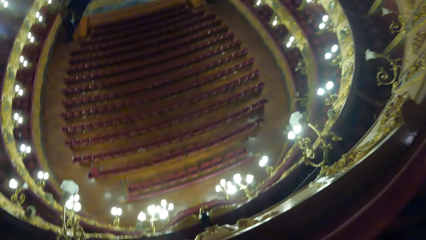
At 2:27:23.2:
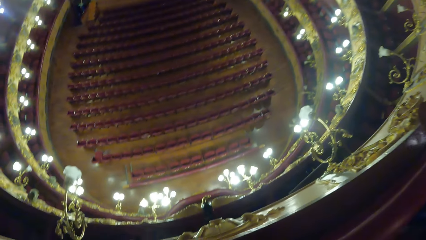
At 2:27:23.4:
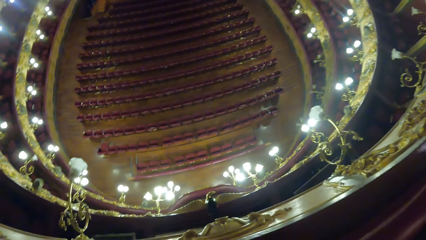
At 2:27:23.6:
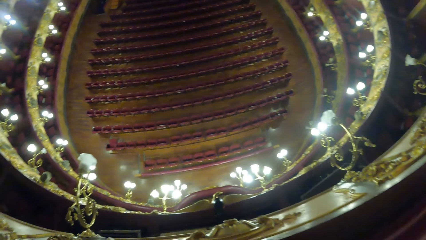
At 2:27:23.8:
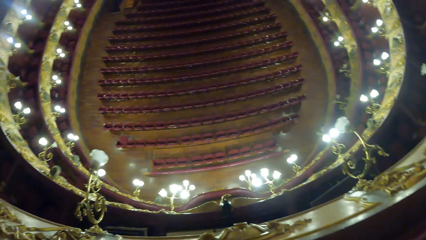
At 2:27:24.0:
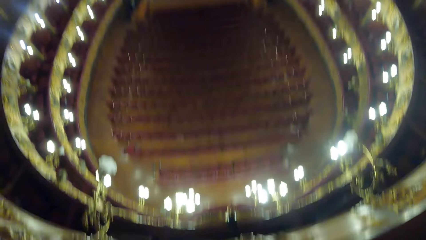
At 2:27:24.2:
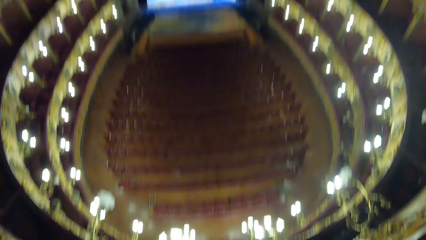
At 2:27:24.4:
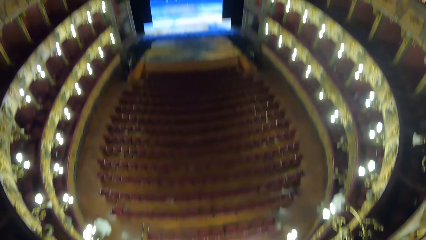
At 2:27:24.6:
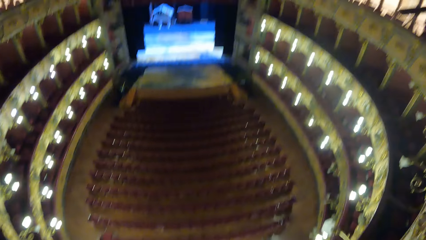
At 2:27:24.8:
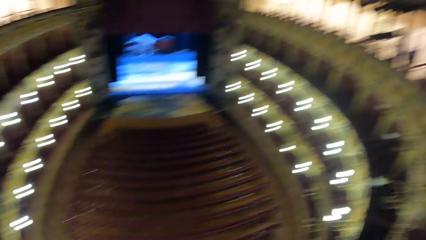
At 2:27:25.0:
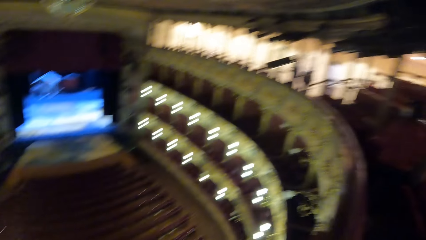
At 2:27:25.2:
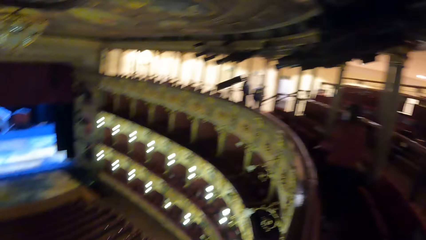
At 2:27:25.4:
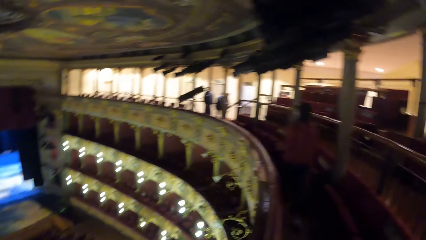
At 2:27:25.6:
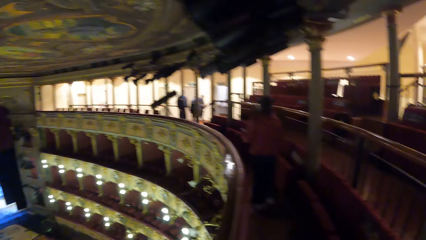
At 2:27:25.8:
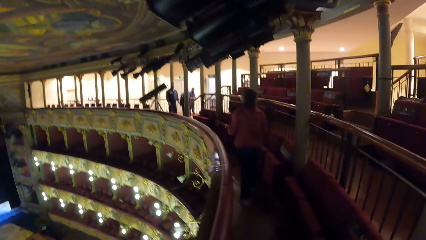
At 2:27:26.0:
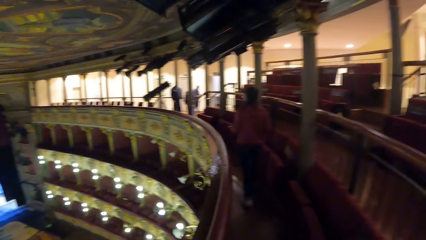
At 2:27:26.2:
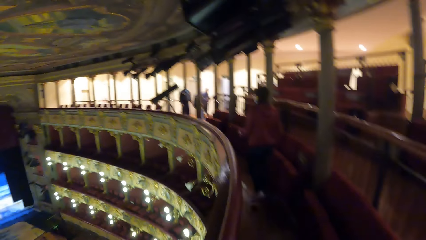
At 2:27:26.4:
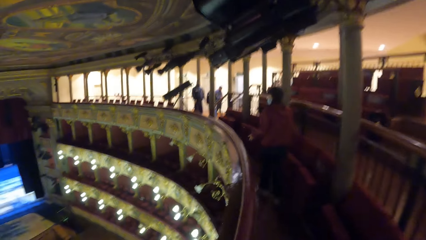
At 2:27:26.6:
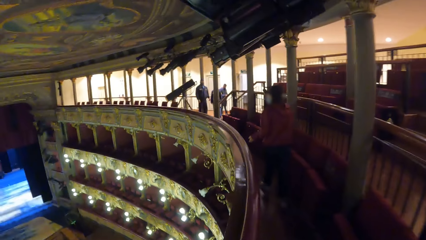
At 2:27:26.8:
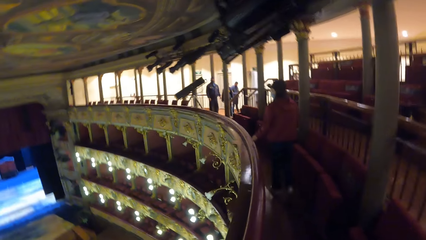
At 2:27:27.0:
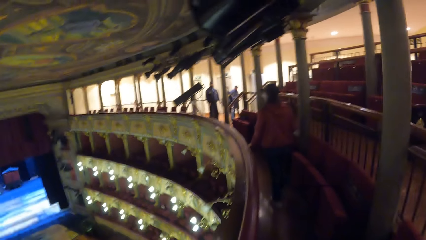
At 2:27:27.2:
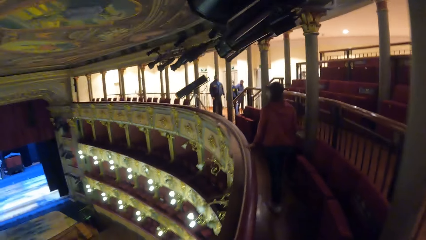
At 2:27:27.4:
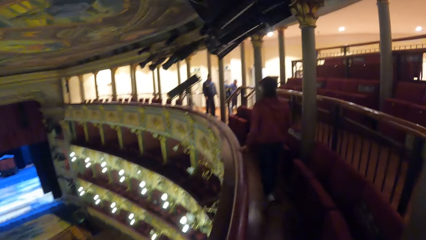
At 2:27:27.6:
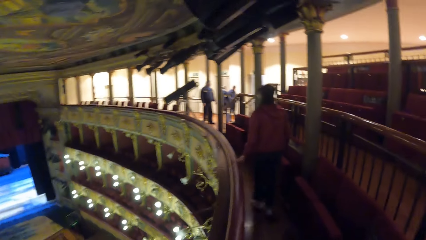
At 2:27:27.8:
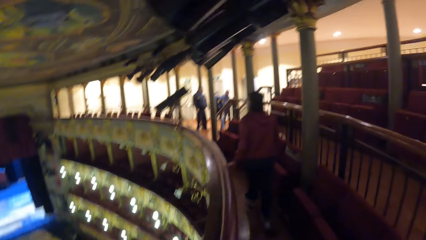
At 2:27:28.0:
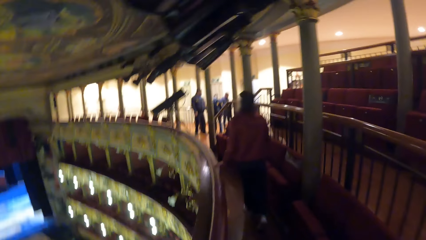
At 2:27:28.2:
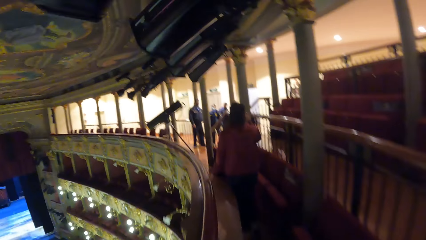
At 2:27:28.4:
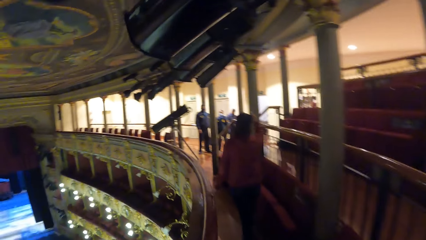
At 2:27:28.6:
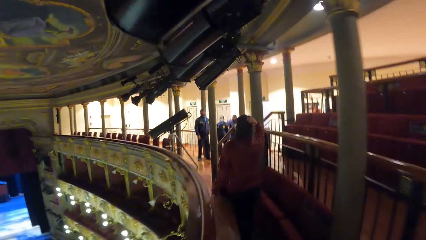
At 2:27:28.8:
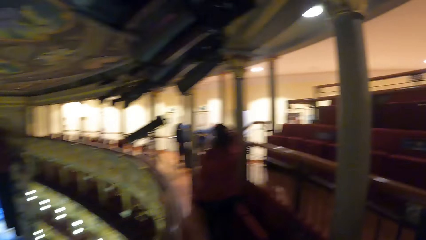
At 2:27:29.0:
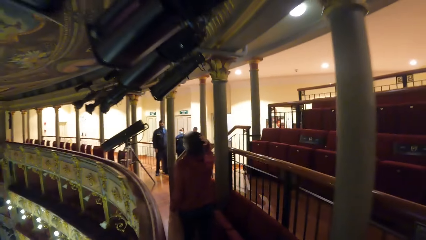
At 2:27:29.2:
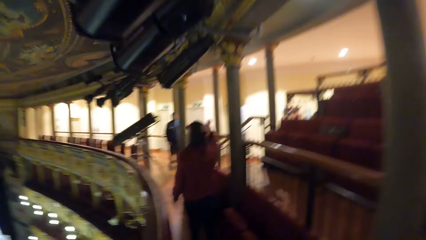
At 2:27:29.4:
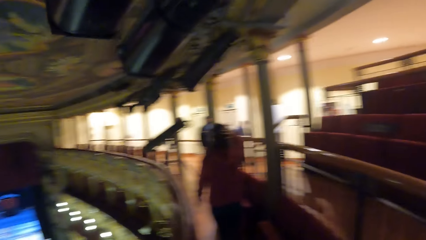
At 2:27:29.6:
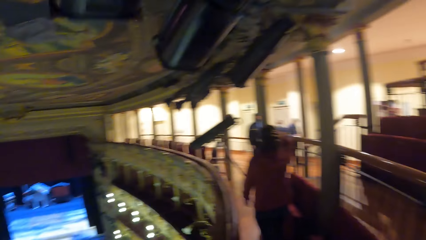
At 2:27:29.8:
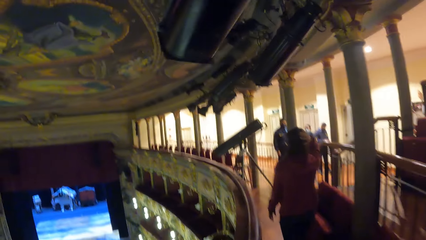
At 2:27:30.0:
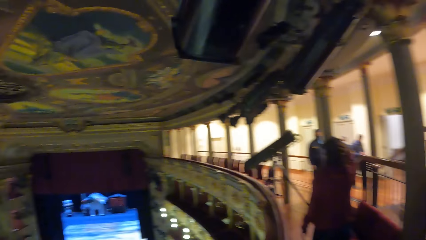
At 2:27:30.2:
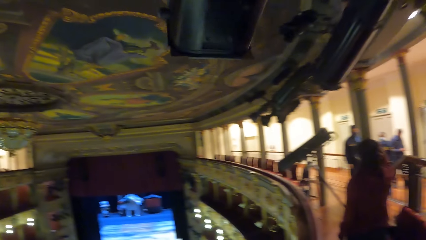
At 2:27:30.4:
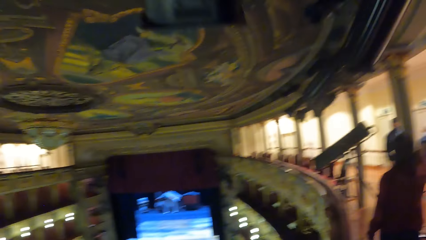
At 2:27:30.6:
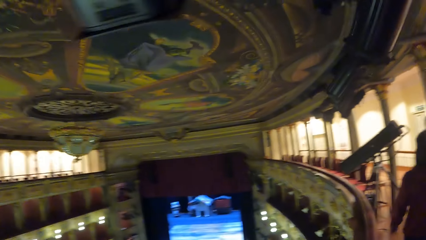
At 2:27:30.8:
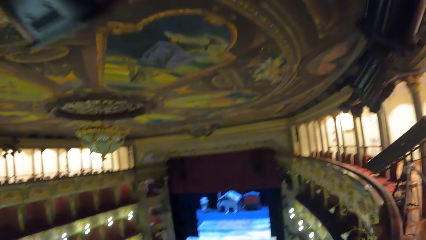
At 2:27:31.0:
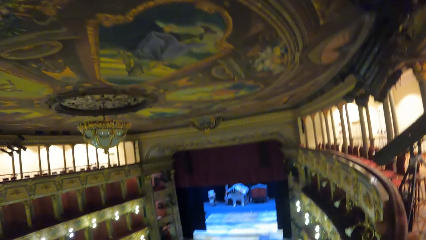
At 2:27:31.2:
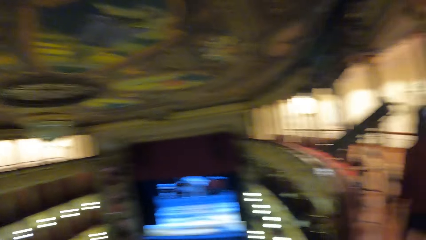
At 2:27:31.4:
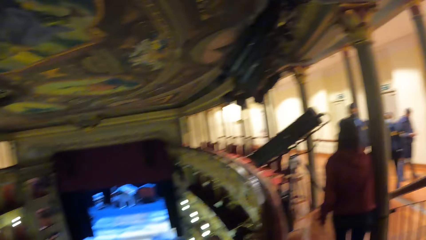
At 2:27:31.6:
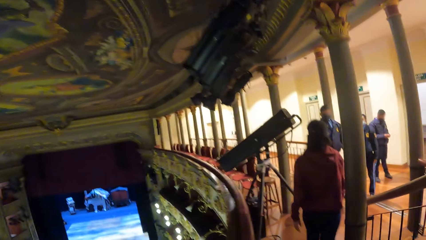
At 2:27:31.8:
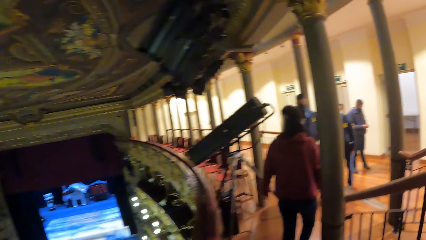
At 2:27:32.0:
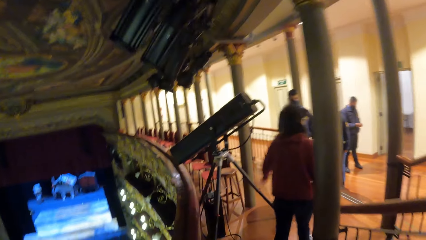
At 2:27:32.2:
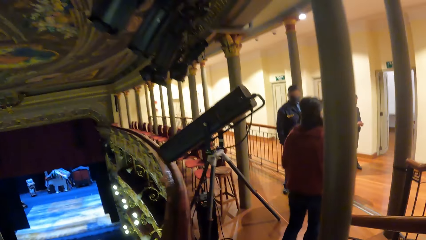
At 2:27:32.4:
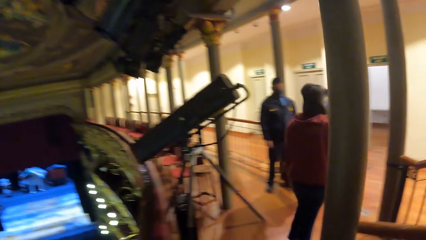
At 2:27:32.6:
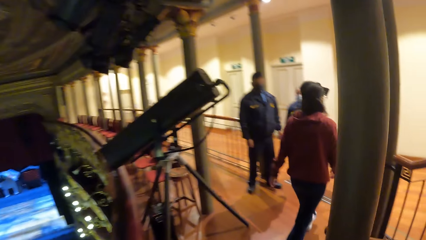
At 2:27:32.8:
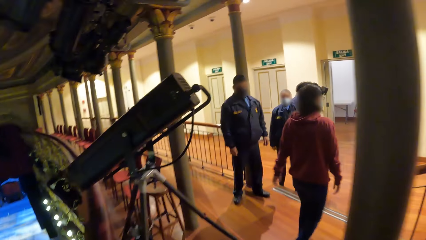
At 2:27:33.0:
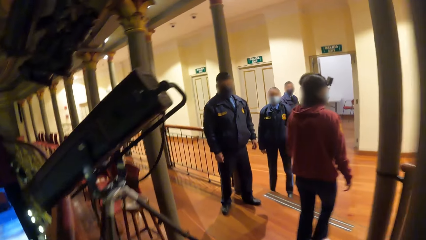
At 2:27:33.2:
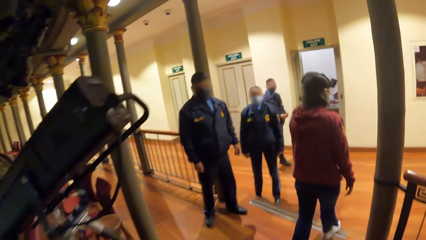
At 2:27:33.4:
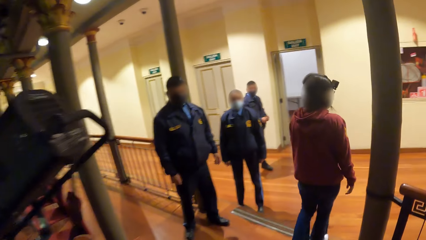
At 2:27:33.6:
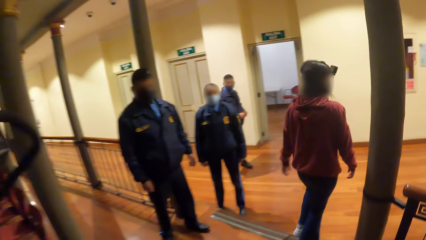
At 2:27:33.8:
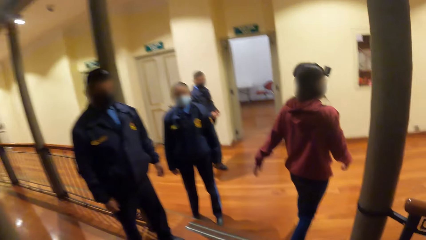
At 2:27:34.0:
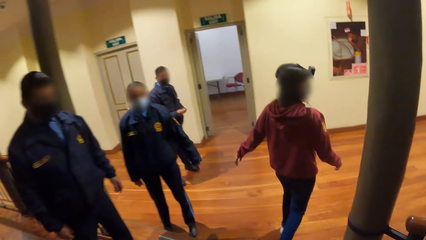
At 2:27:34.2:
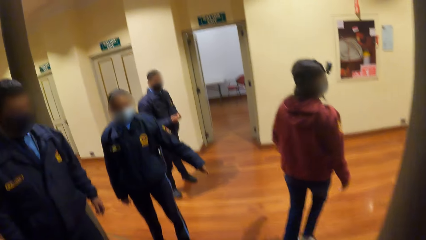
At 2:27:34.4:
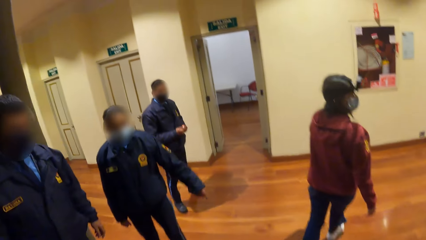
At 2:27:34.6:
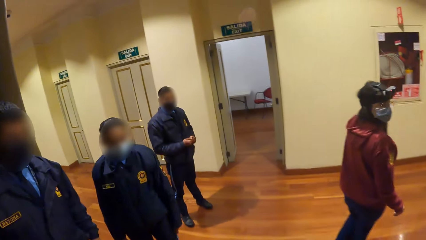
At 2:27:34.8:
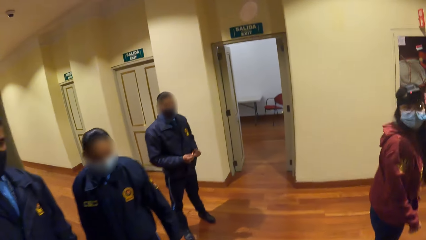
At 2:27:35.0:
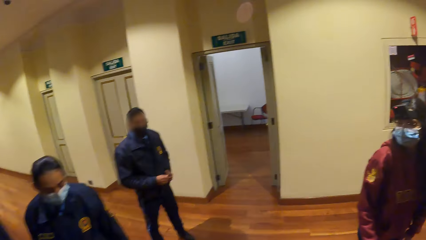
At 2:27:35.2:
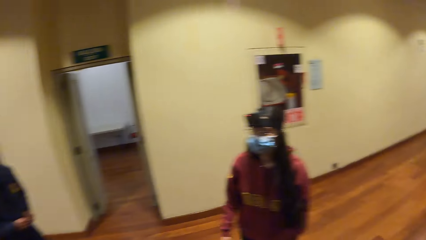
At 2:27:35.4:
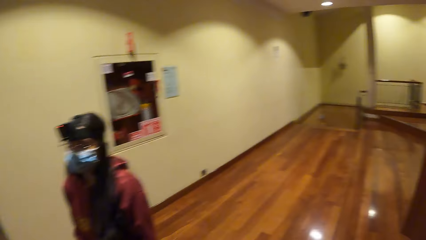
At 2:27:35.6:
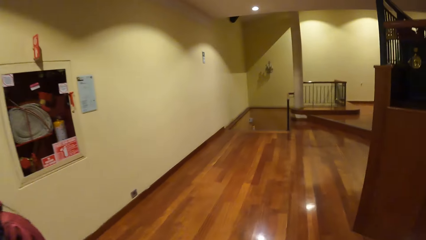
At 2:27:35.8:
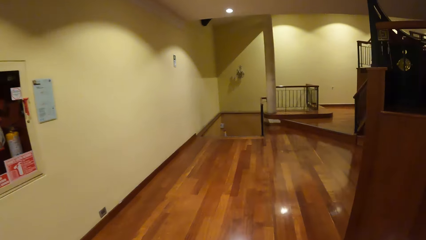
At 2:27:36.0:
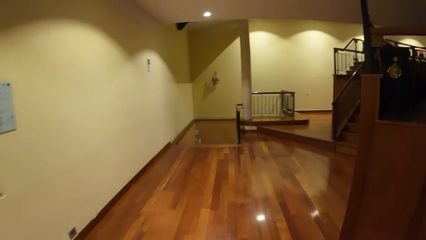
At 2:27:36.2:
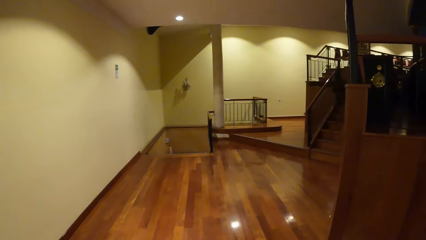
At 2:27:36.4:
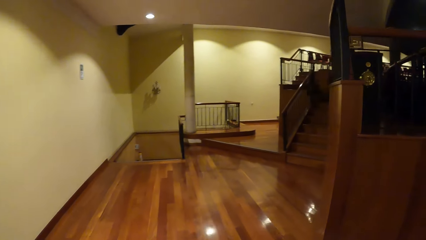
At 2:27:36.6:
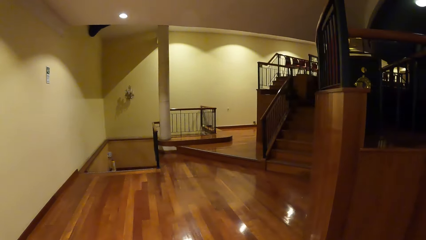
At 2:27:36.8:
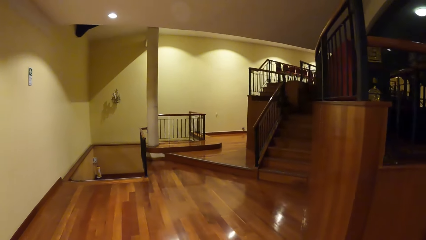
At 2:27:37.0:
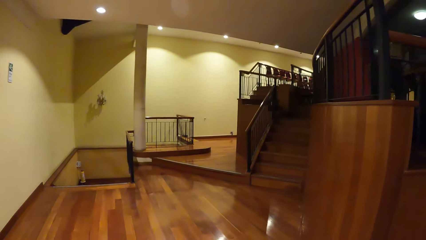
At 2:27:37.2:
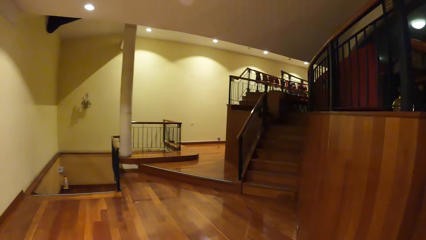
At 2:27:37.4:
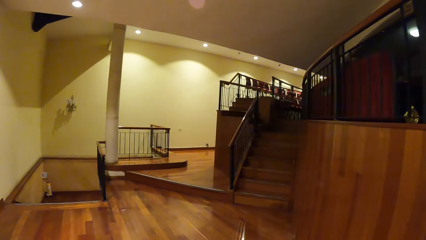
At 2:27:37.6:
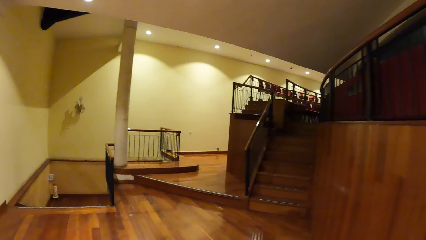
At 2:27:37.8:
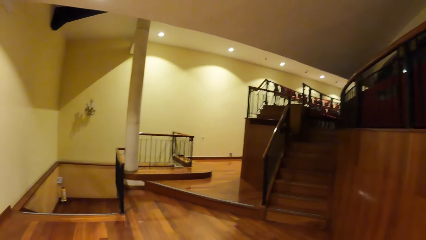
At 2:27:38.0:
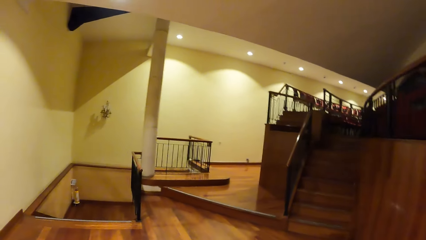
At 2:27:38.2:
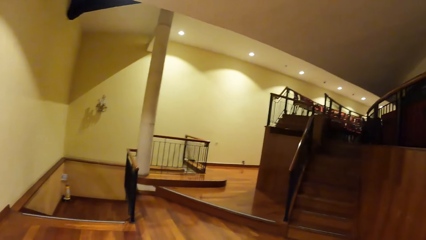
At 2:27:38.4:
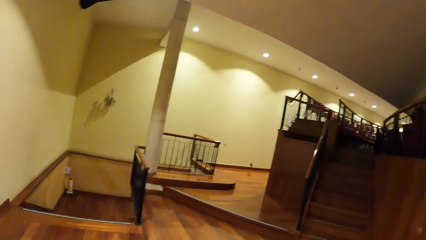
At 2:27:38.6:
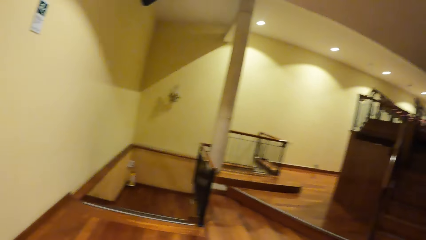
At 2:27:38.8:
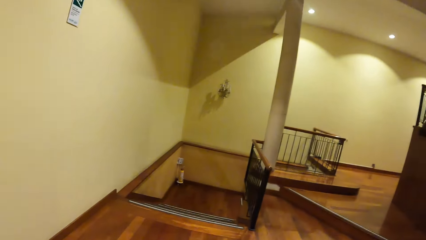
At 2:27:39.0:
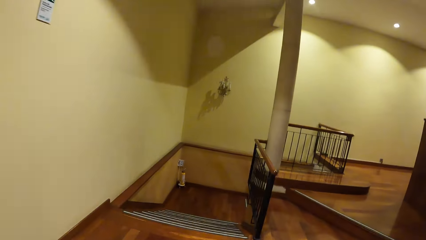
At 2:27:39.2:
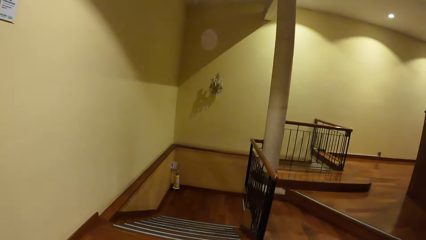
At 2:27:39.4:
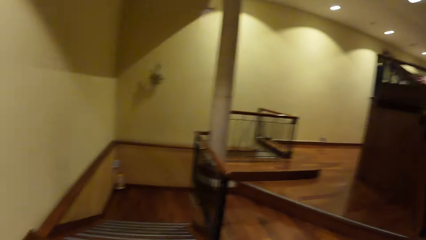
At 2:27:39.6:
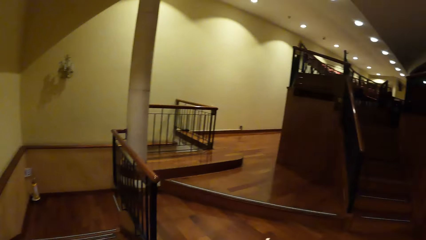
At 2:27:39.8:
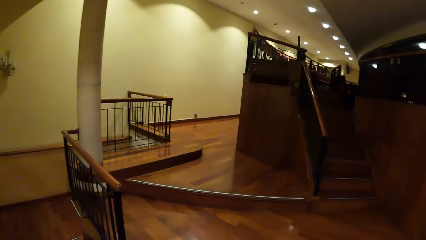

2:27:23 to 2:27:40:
The camera wearer looks around and walks around. The woman removes her left hand from the wooden rail and adjusts her hair with her right hand. The camera wearer walks past the woman.
